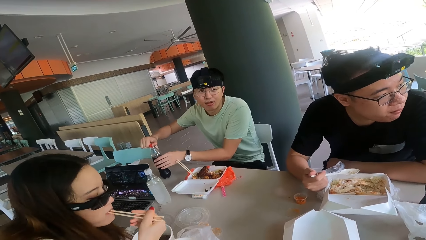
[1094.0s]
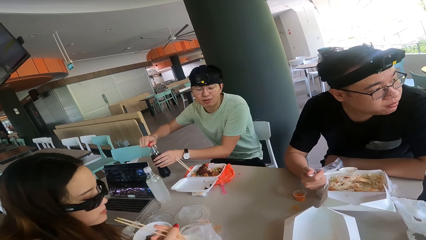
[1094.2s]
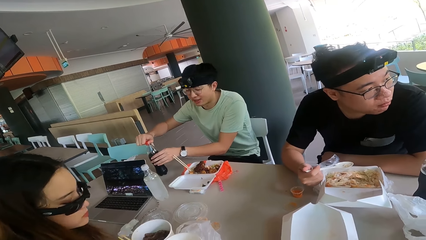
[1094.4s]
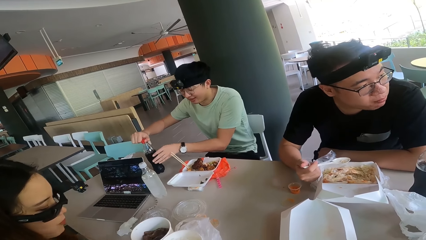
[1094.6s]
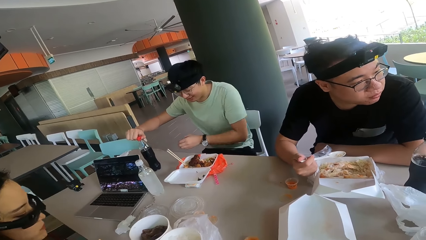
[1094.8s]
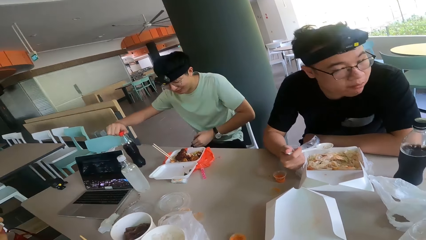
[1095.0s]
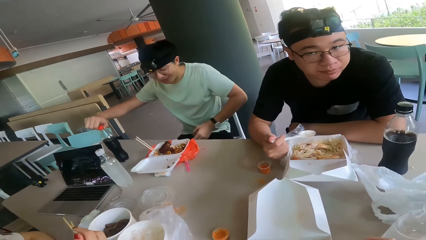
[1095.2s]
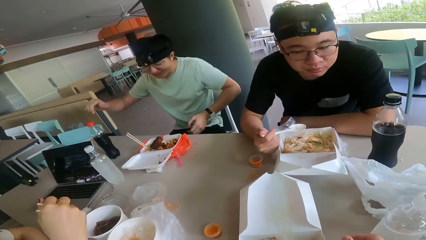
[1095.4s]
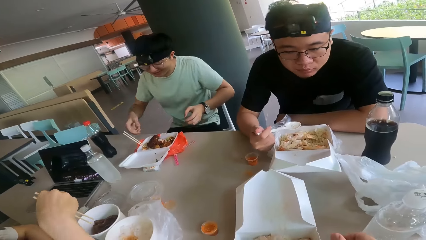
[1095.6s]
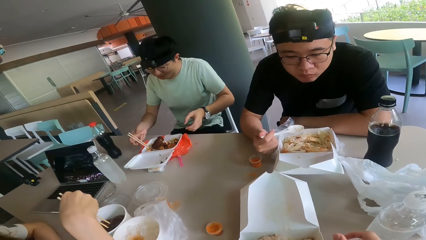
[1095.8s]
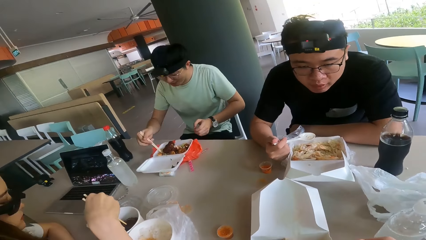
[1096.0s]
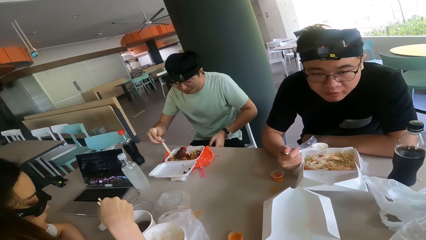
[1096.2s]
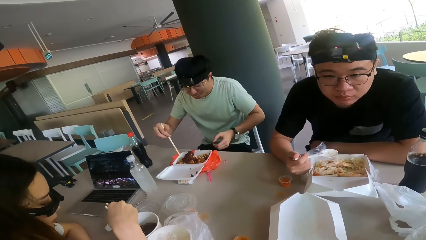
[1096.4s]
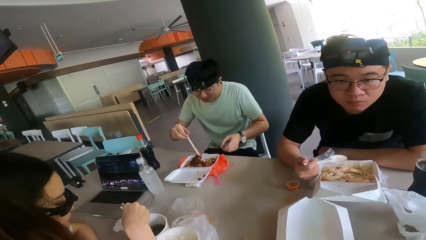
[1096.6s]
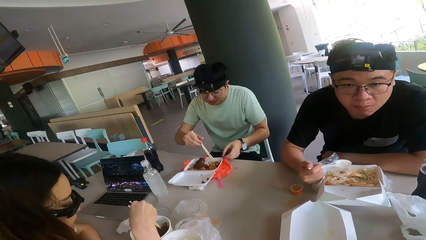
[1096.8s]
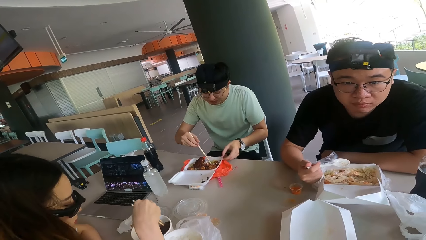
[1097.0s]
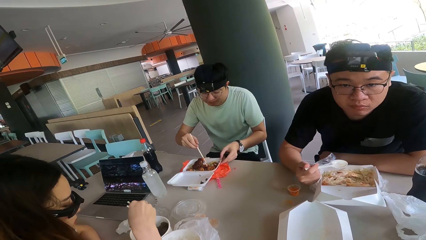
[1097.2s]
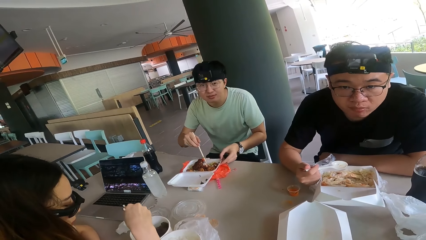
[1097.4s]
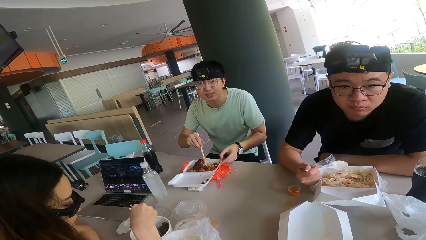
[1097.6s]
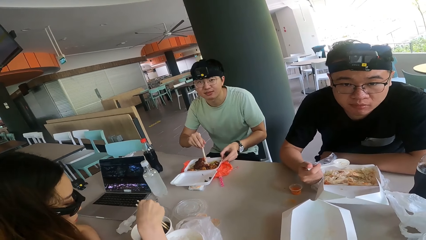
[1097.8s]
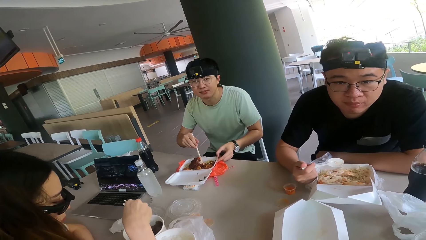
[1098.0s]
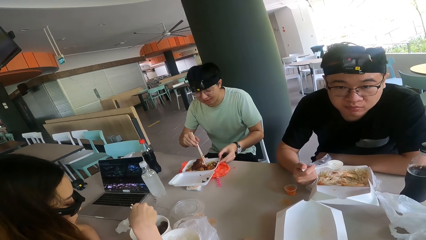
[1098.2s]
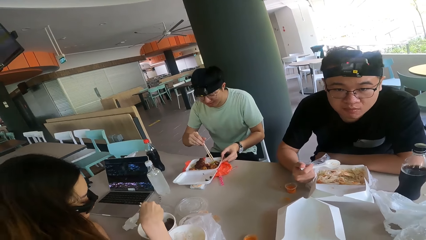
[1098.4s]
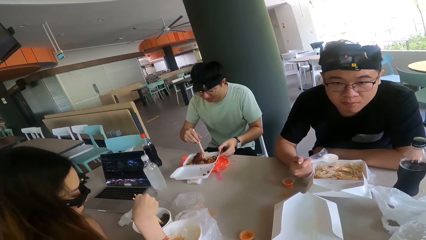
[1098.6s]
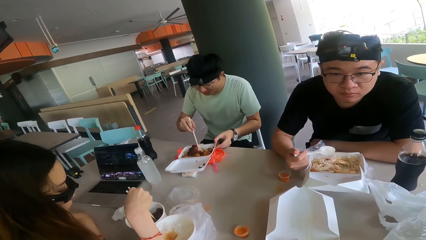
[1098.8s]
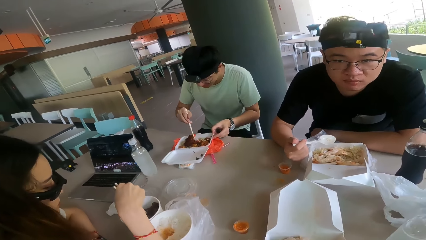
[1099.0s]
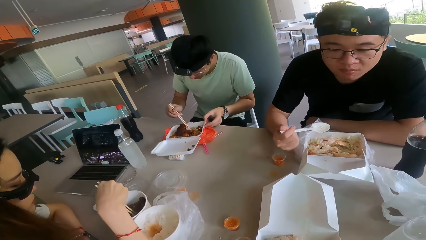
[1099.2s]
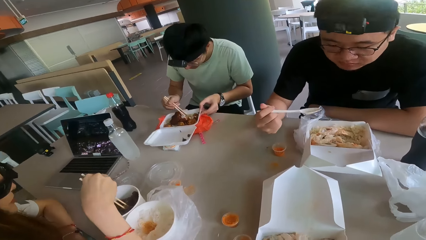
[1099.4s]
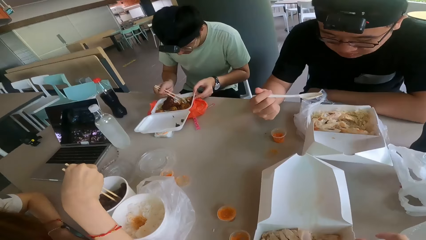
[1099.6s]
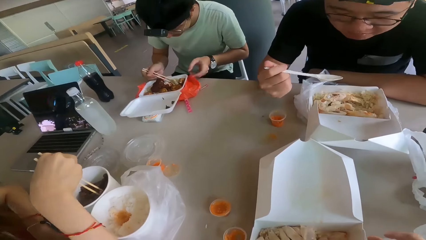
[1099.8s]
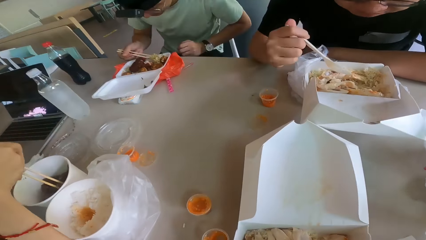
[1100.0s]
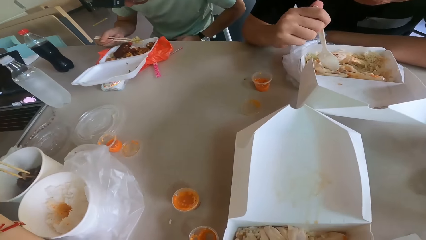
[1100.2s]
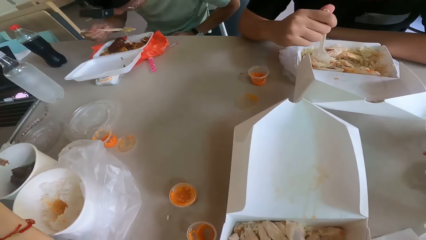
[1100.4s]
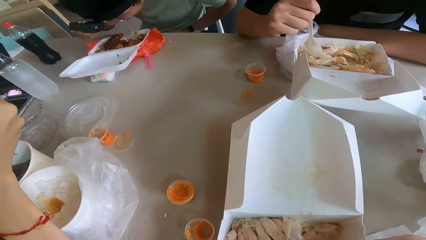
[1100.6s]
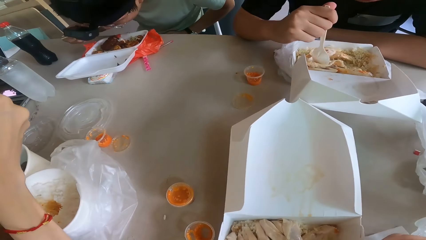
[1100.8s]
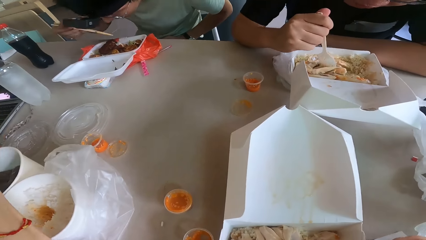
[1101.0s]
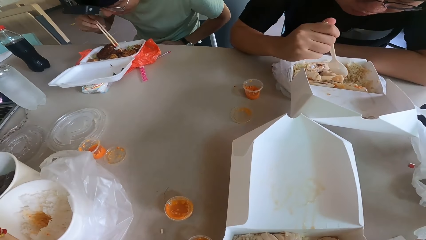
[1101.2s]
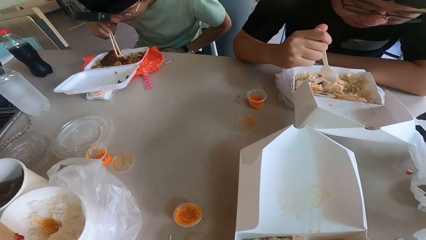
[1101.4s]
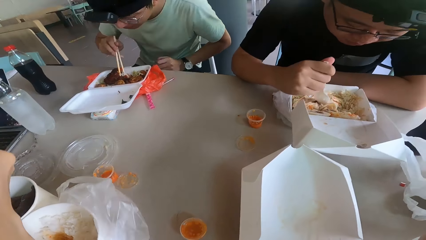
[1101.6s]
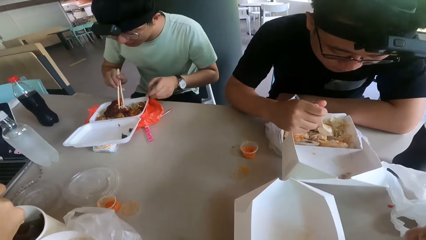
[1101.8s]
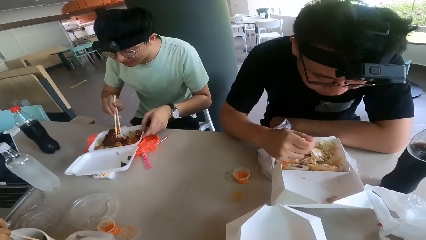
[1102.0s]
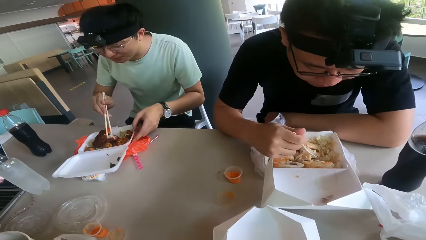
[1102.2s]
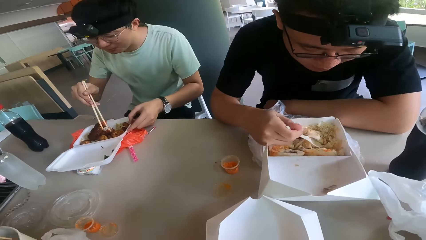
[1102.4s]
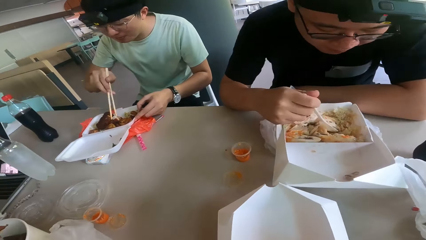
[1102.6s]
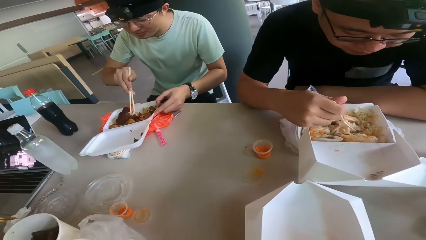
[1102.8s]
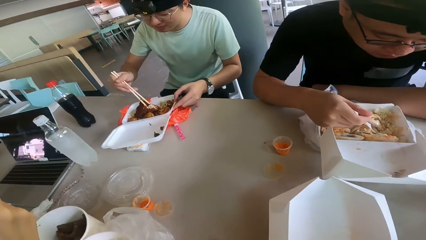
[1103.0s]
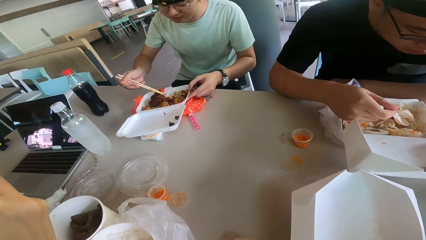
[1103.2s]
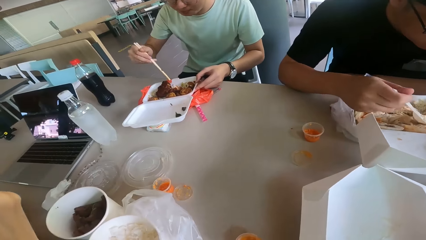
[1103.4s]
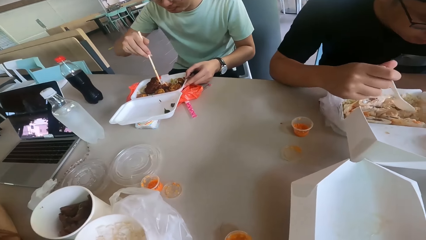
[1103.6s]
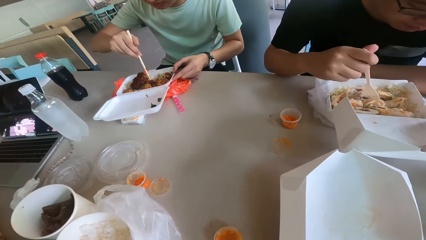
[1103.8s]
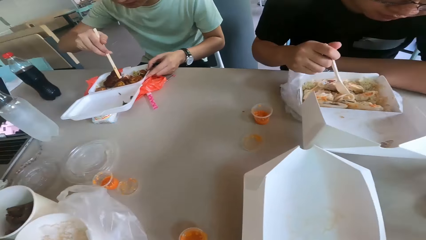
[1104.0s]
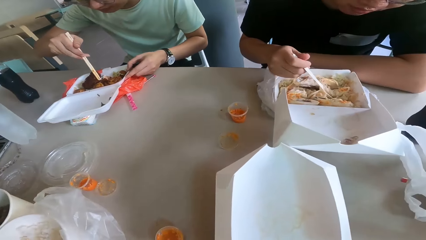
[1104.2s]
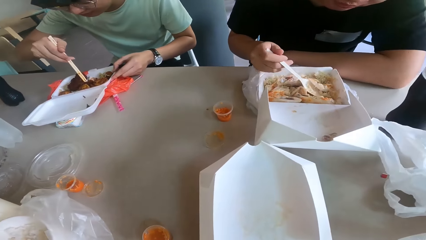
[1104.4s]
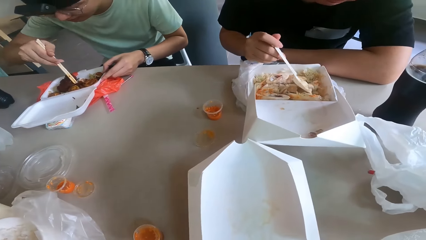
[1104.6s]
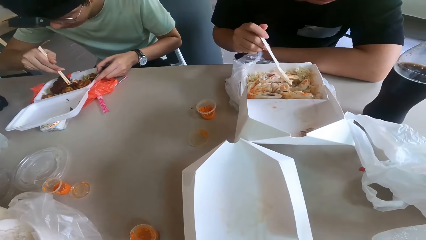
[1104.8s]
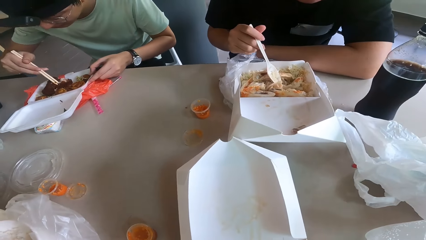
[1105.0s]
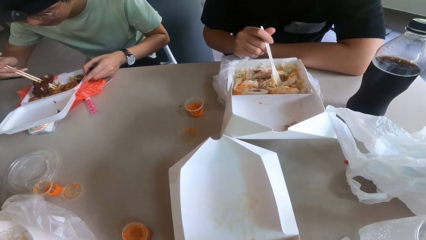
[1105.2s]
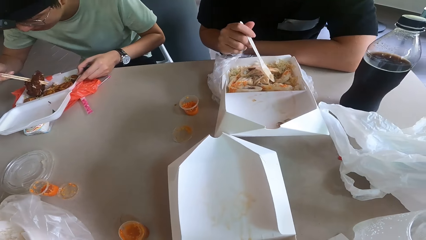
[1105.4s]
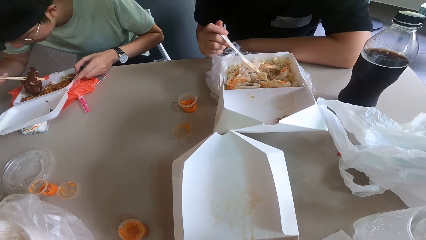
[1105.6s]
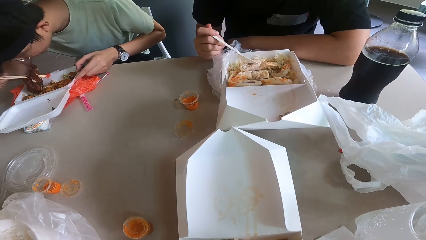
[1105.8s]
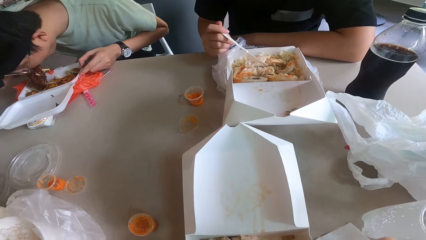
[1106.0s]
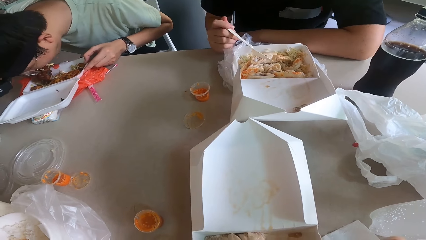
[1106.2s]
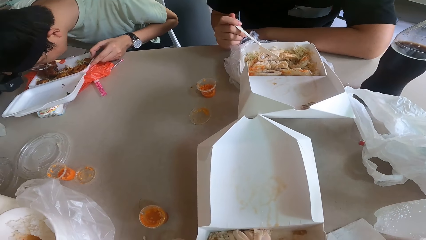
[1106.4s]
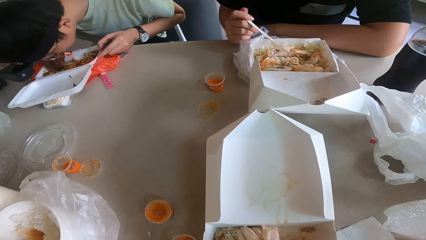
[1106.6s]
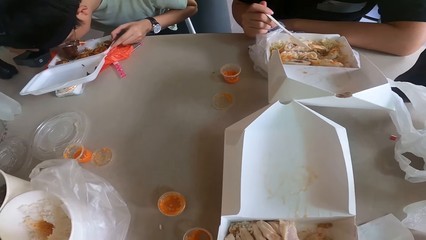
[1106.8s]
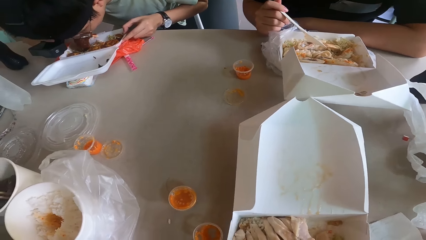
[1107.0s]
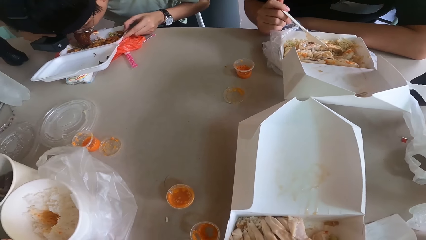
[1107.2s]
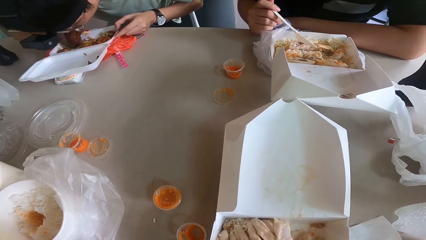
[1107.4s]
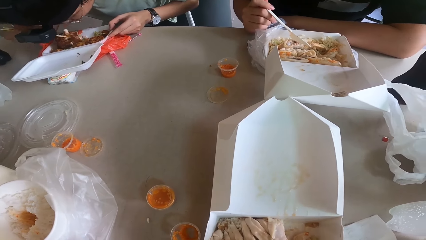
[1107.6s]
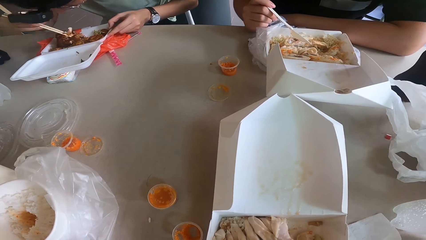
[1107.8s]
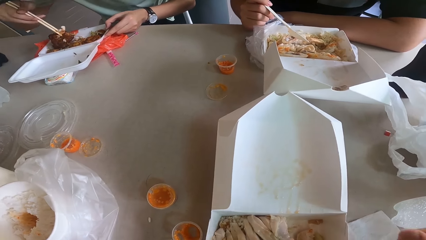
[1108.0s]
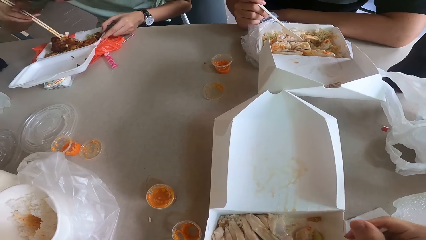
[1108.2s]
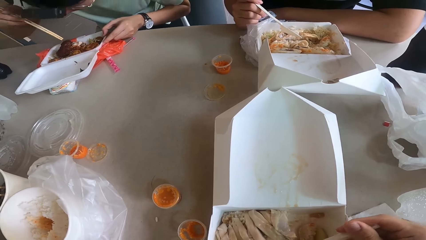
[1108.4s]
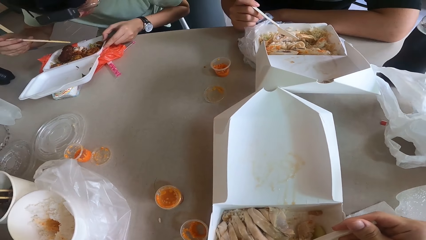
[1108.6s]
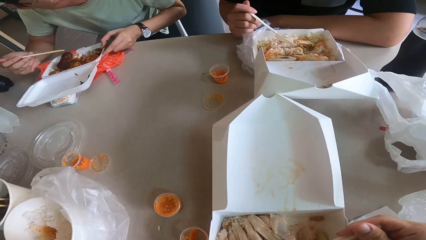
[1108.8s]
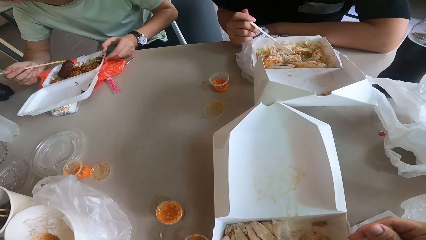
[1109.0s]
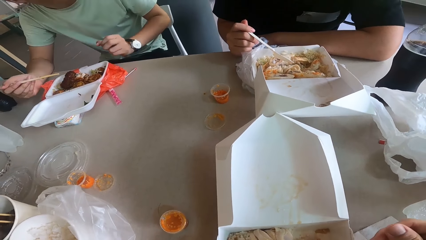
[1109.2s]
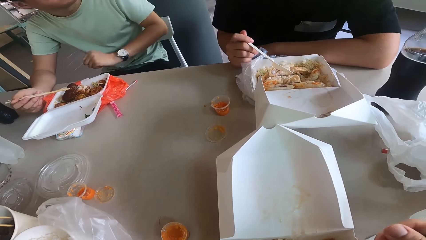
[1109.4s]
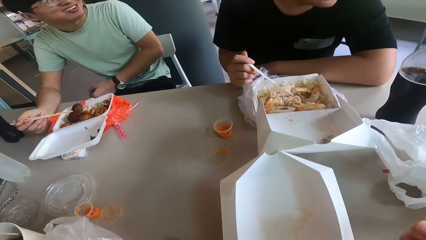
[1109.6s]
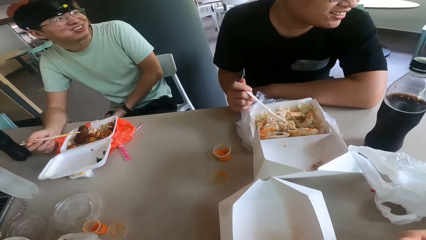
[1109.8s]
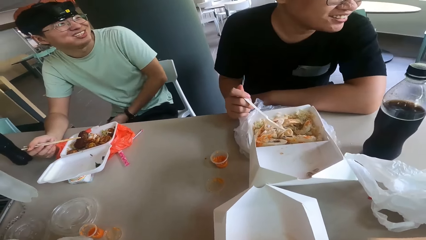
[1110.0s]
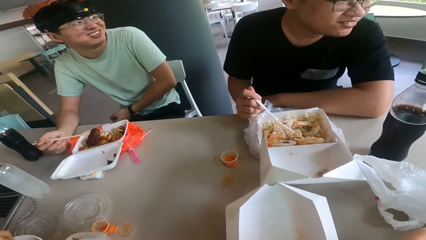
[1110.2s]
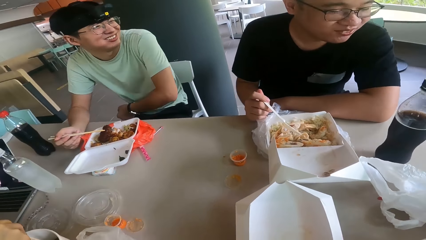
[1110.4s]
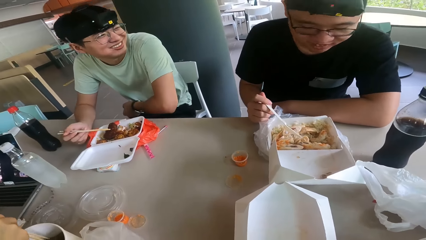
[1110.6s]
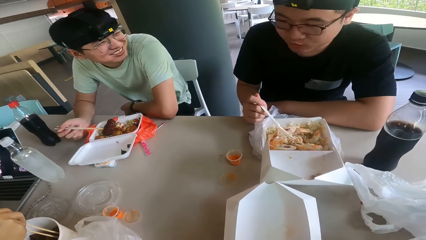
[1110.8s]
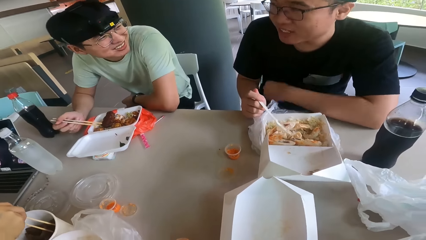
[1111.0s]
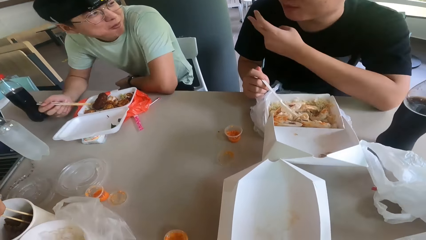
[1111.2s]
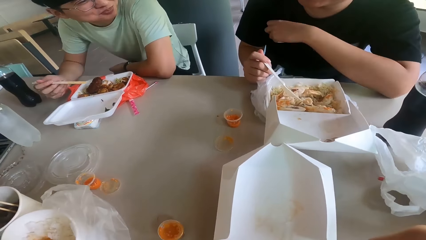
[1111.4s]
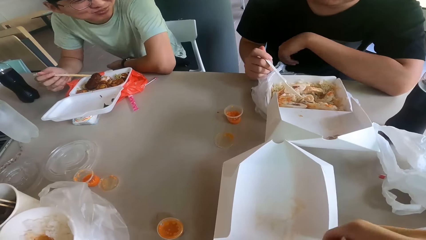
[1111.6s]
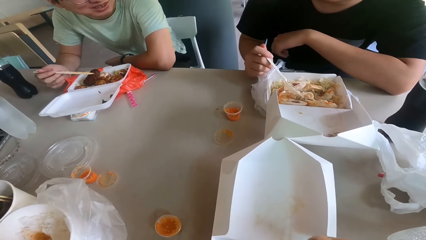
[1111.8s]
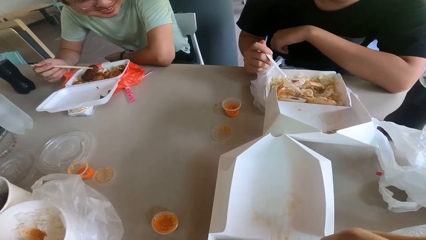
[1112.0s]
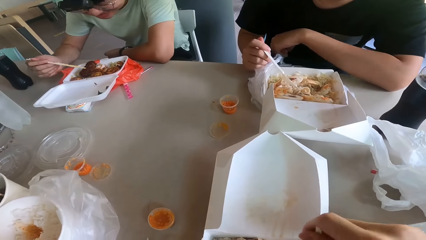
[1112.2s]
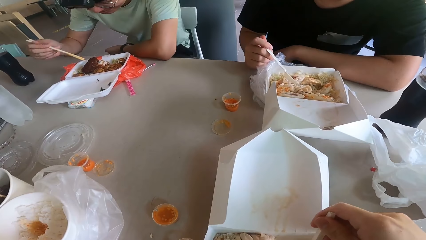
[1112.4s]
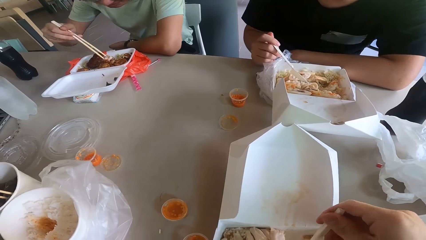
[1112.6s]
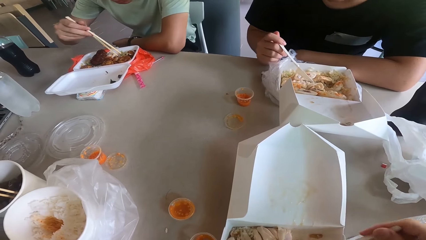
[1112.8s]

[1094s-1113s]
A person puts the bottle on the table. Another person holds the chopping stick. A third person eats, the first person eats, and a fourth person eats. The camera wearer looks at the second person. The first person eats, and the fourth person eats.
